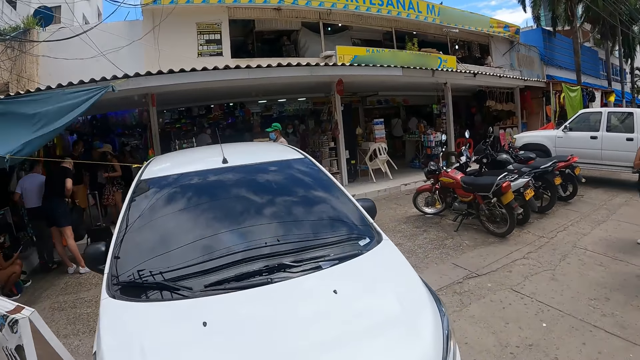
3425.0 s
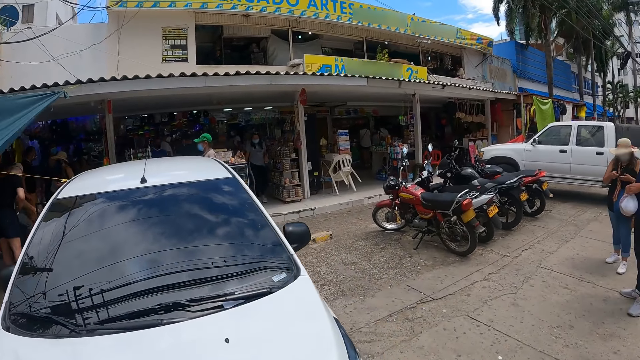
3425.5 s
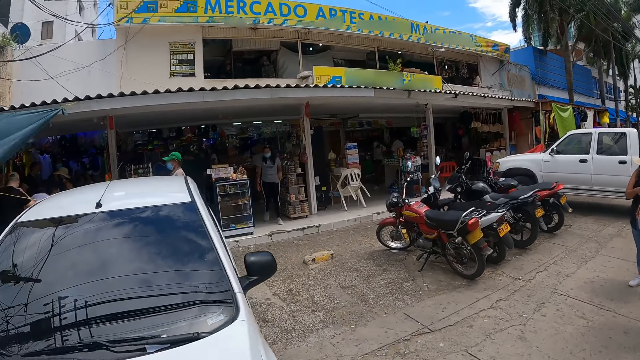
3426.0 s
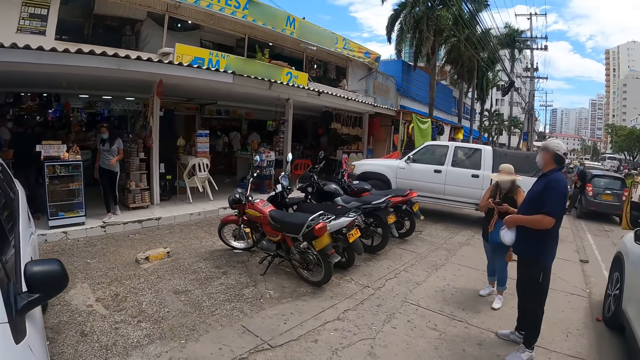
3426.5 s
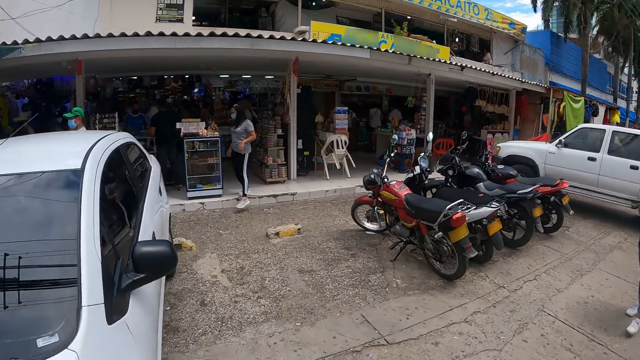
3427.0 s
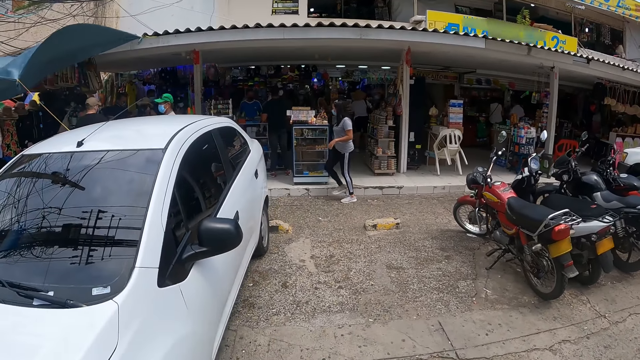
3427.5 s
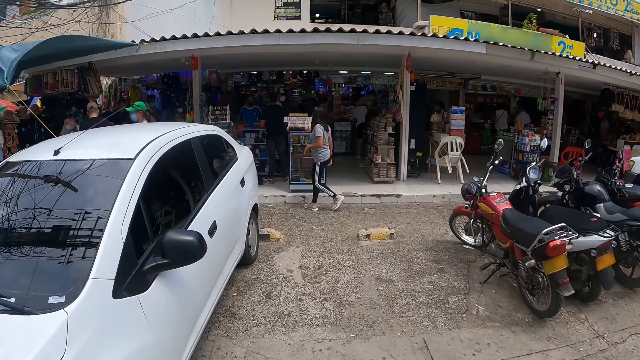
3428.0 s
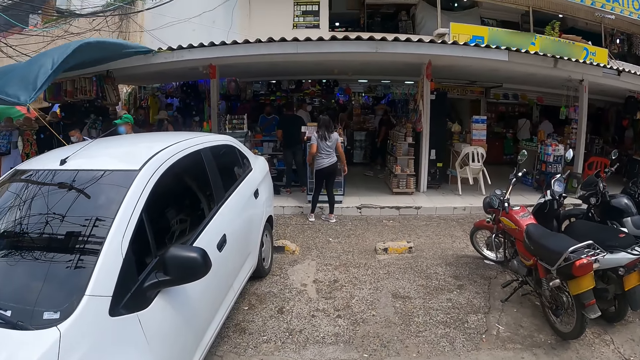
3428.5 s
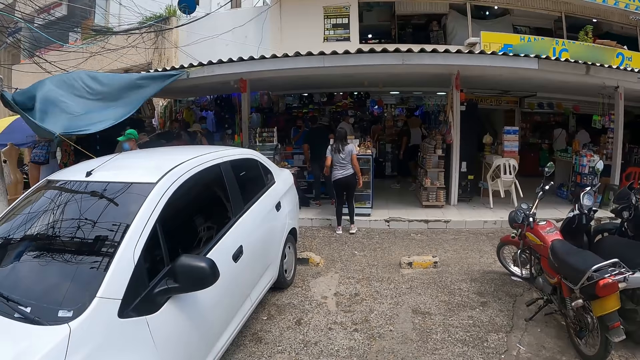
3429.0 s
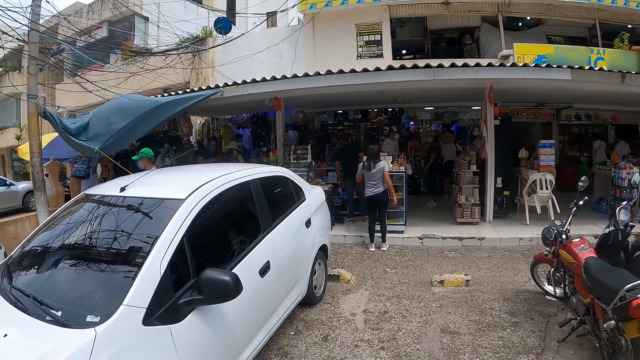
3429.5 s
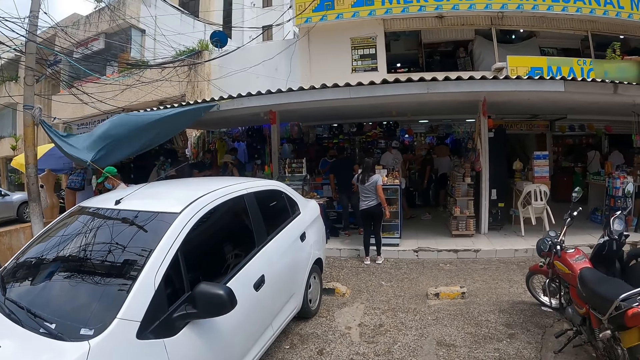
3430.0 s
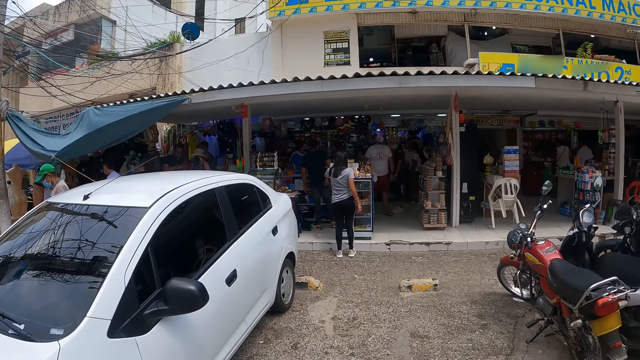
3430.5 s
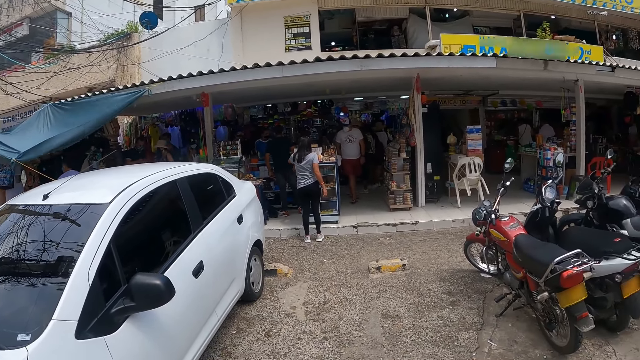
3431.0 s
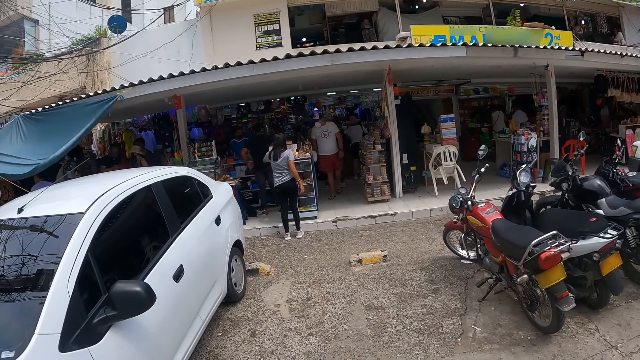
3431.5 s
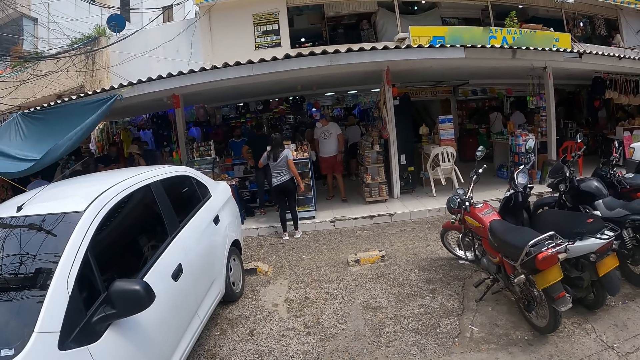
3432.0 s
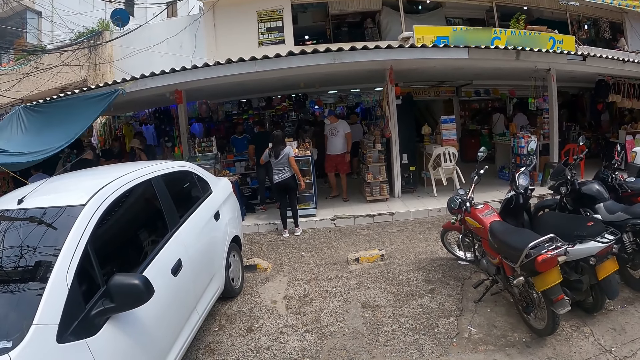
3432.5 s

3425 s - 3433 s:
The camera wearer looks around the supermarket.

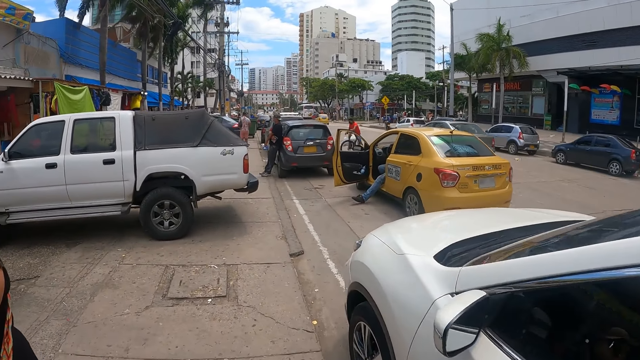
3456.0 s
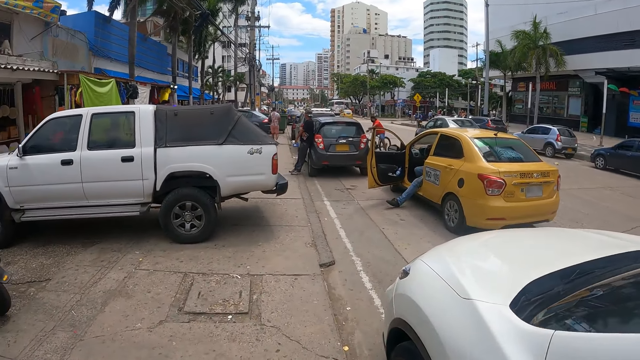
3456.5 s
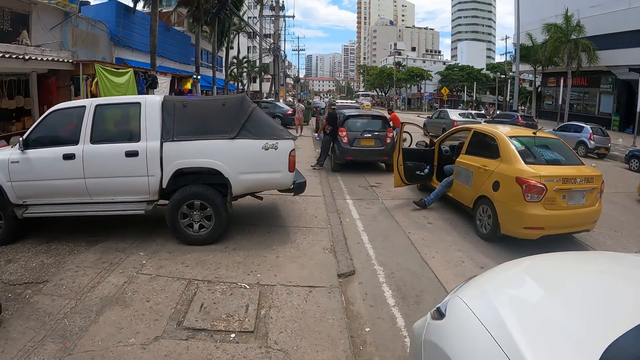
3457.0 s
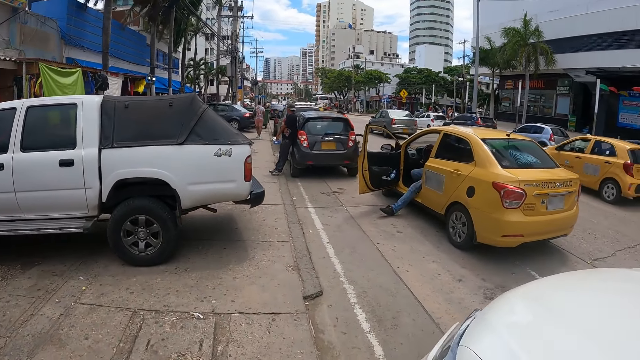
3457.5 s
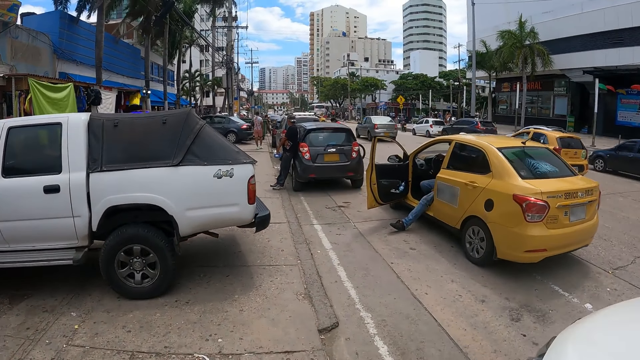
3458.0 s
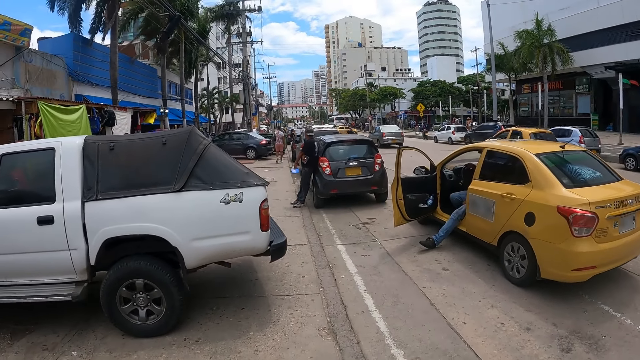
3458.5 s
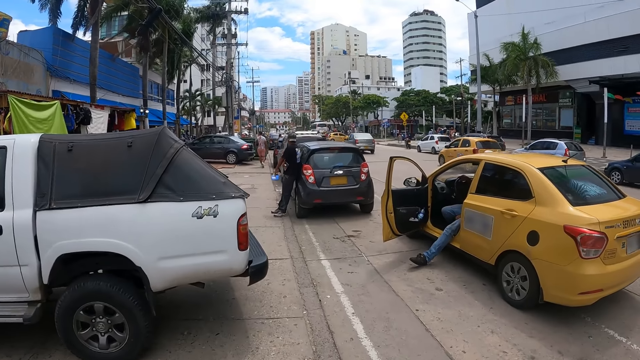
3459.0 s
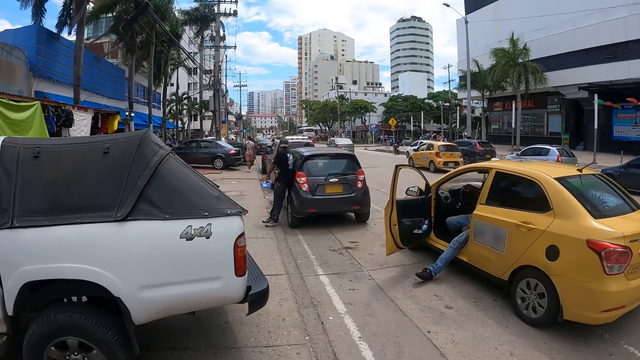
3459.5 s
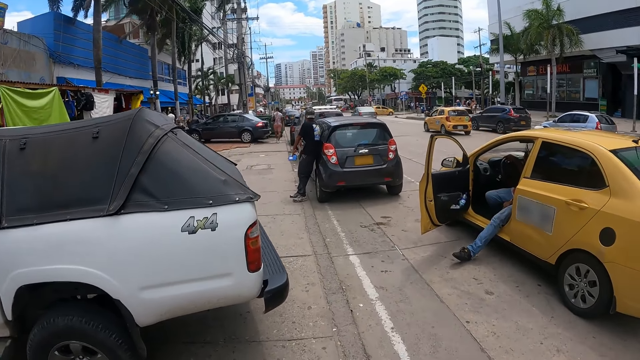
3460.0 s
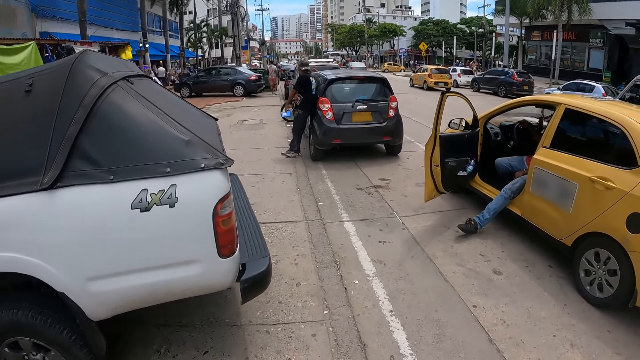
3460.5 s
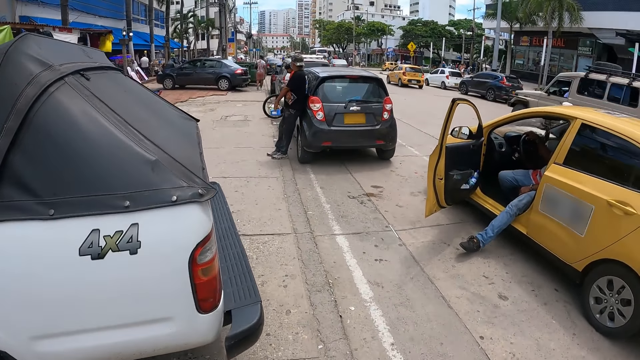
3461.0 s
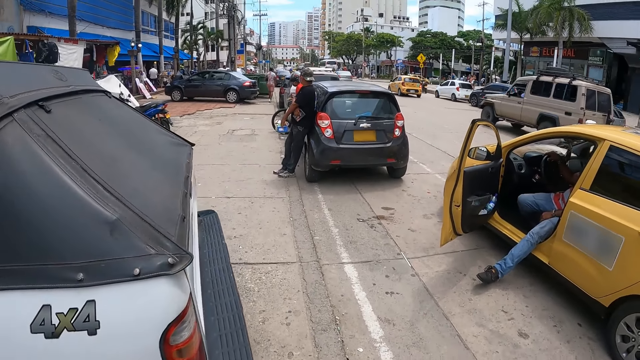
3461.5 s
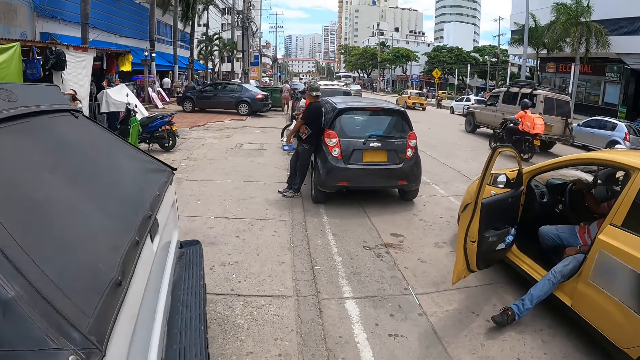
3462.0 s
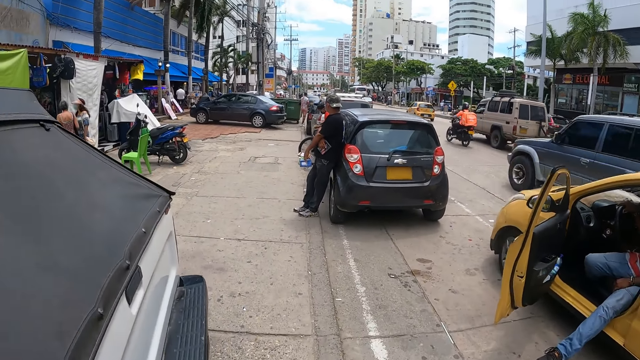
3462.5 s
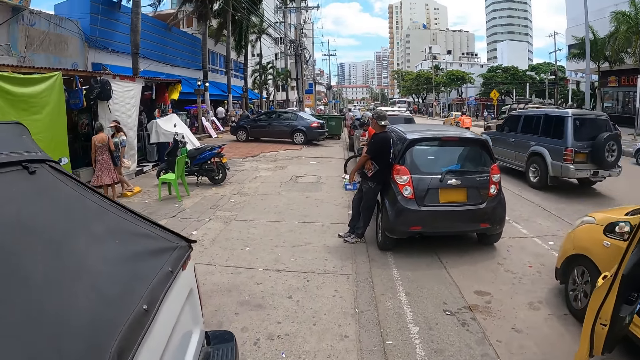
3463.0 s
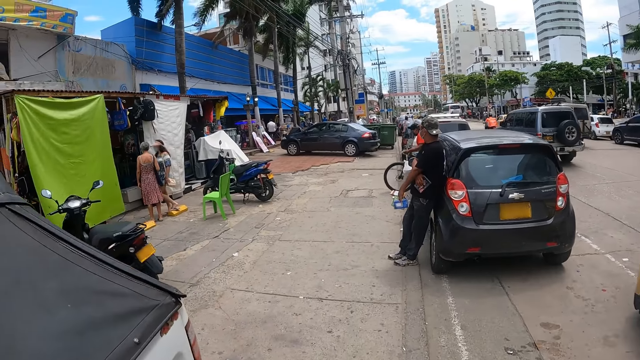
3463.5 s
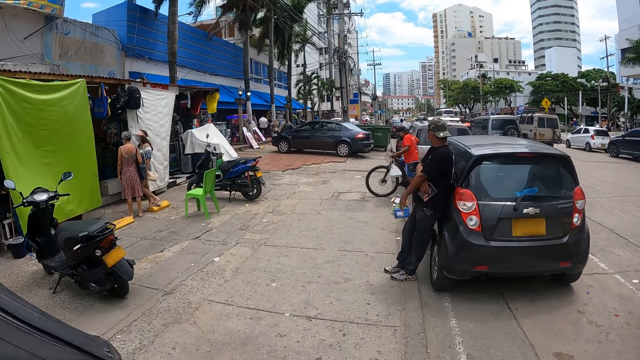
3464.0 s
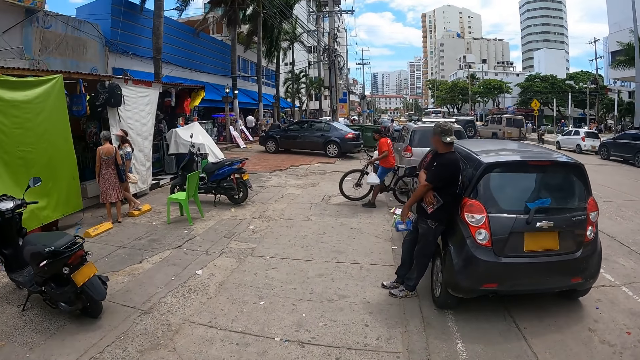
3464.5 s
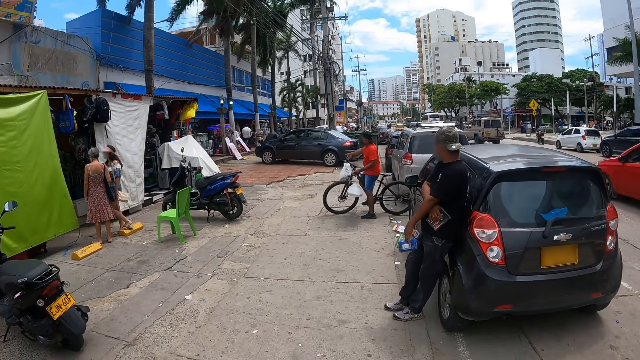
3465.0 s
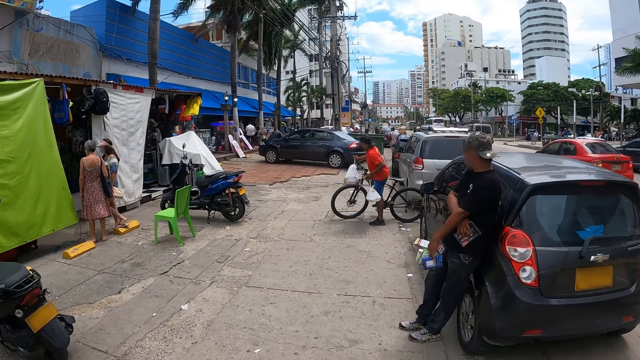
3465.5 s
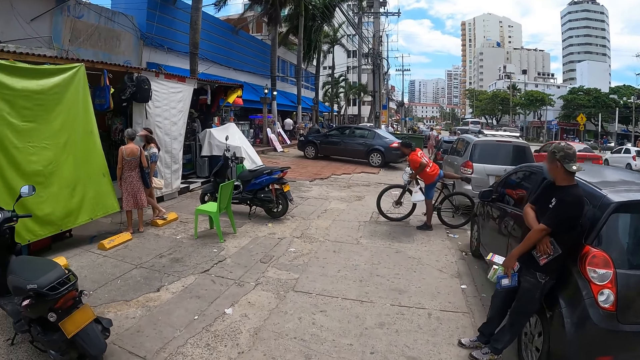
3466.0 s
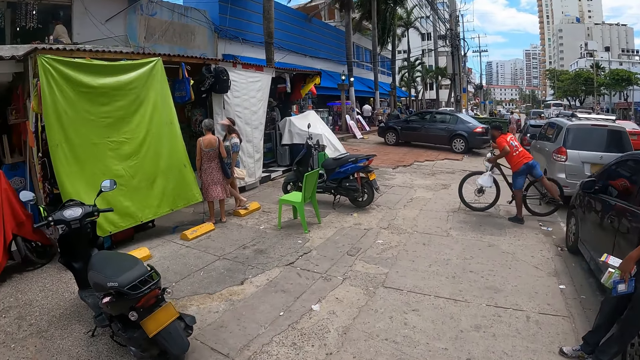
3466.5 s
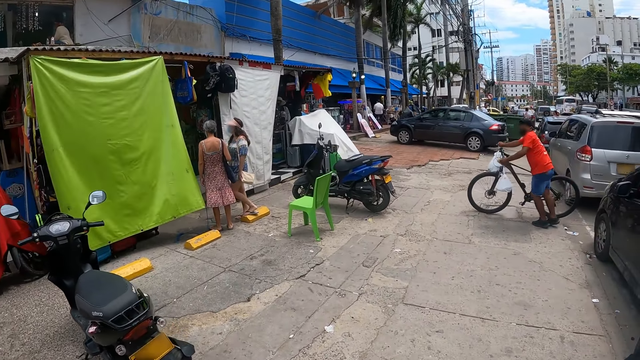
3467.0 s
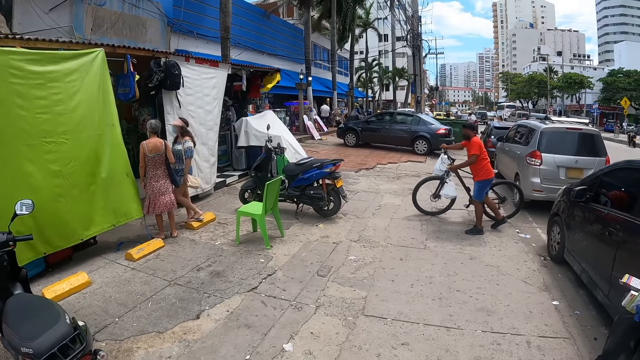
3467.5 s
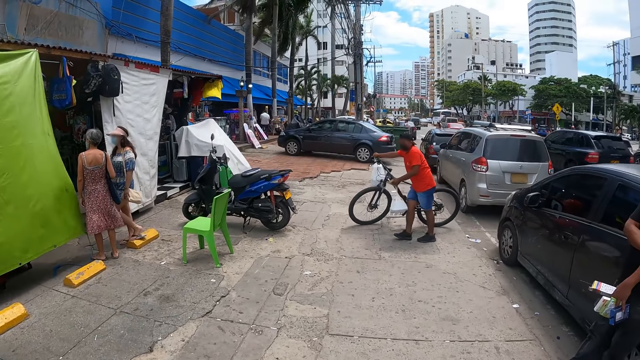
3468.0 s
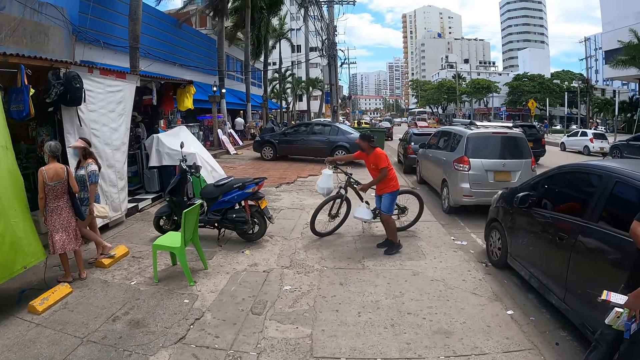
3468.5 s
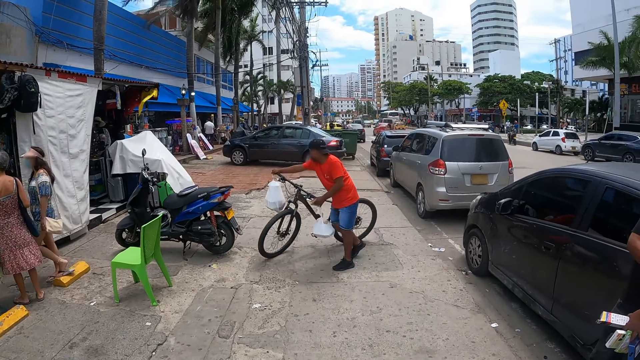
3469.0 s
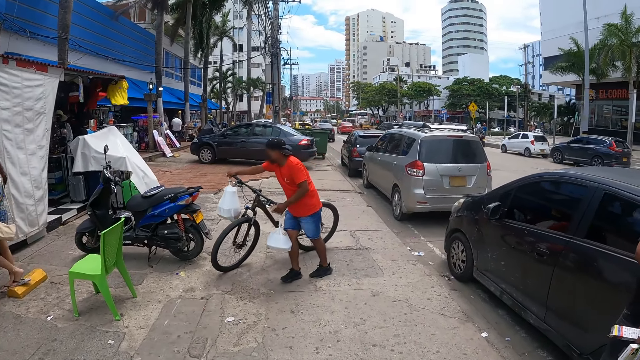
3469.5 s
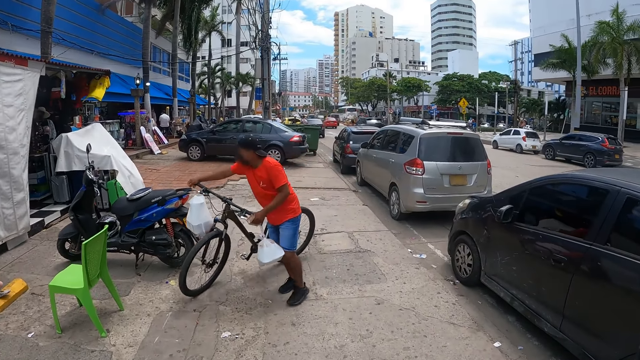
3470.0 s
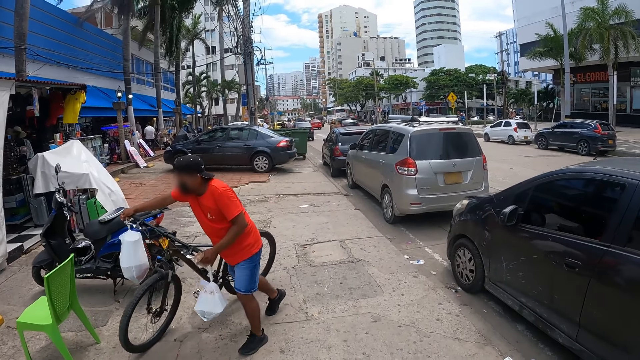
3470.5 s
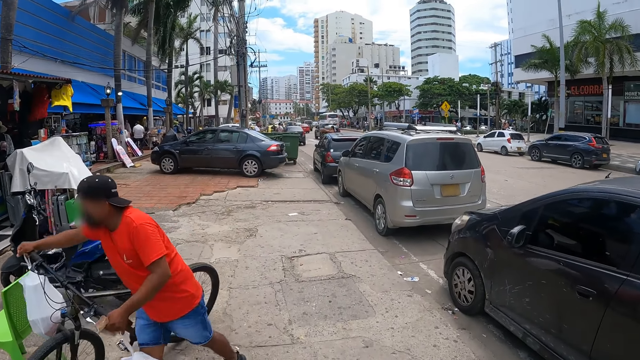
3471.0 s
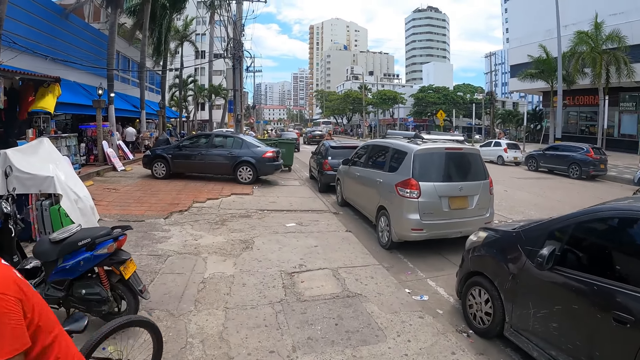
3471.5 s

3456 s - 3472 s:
The camera wearer walks along the streets.
